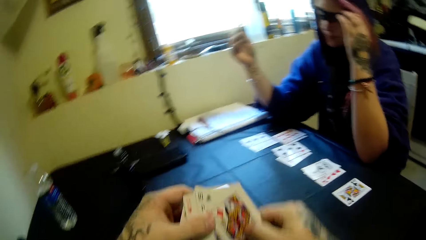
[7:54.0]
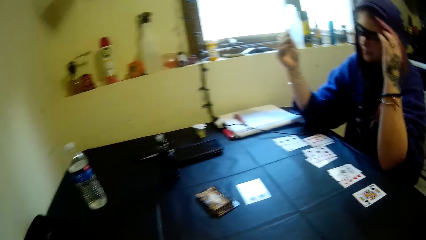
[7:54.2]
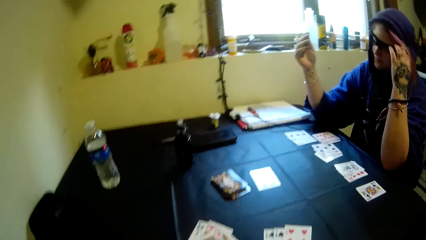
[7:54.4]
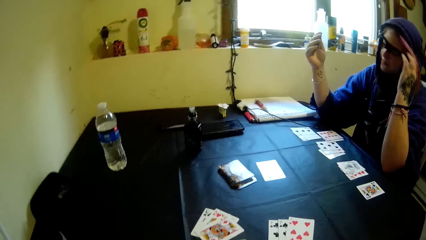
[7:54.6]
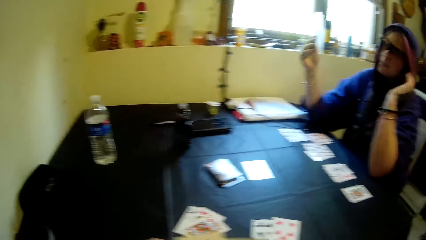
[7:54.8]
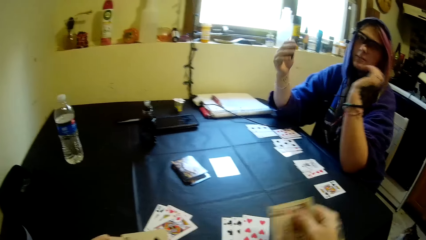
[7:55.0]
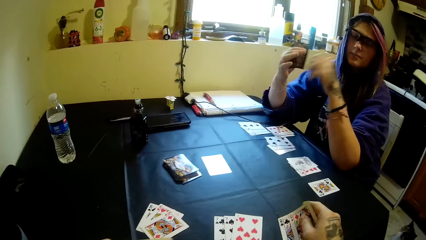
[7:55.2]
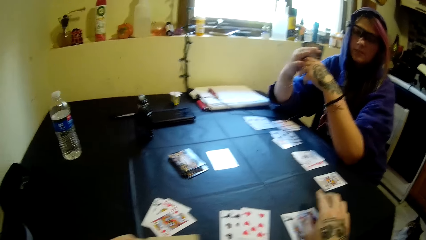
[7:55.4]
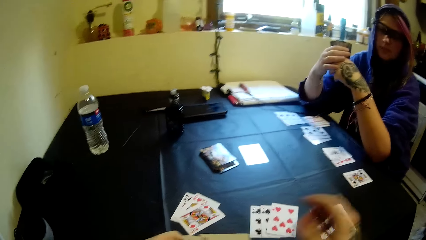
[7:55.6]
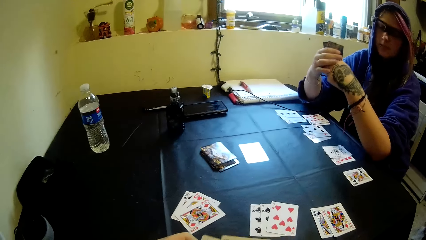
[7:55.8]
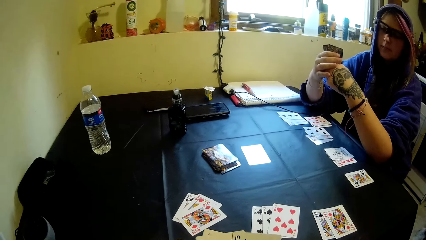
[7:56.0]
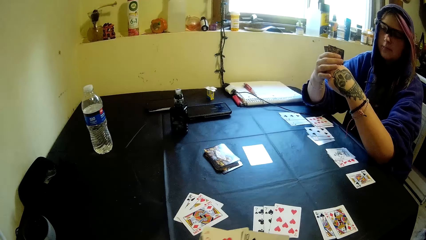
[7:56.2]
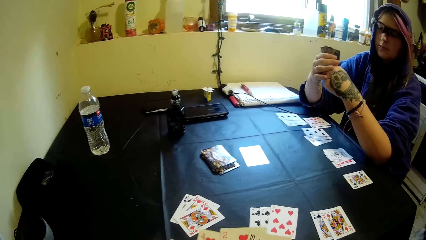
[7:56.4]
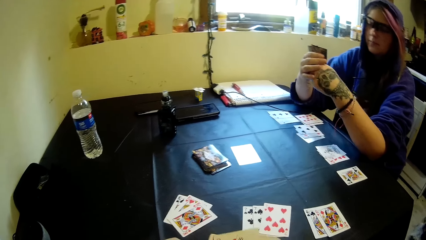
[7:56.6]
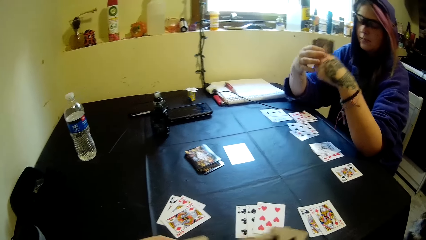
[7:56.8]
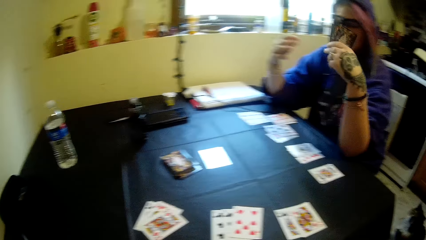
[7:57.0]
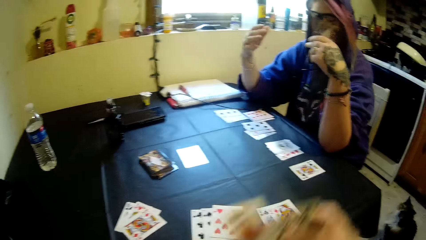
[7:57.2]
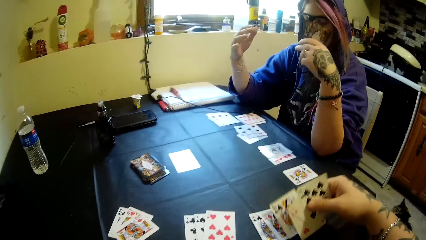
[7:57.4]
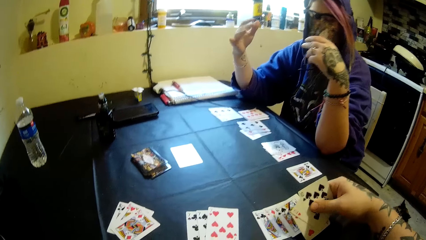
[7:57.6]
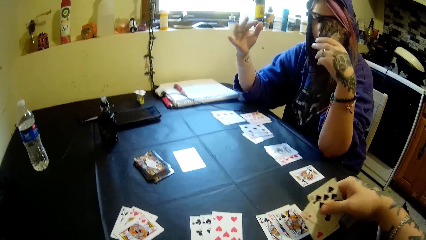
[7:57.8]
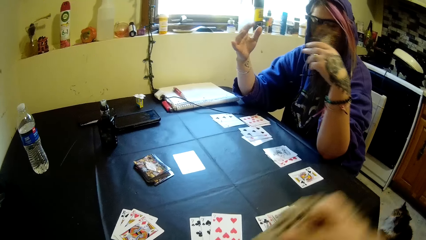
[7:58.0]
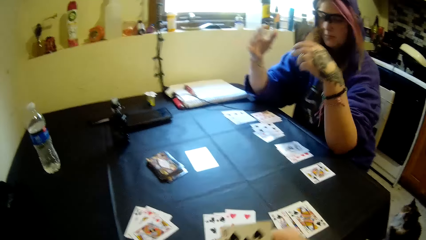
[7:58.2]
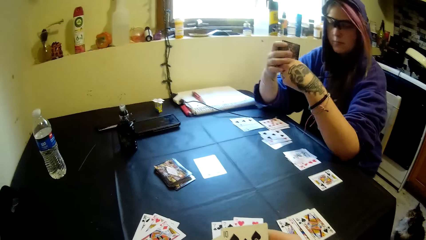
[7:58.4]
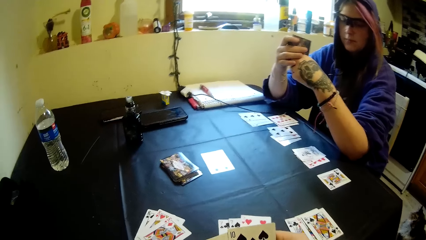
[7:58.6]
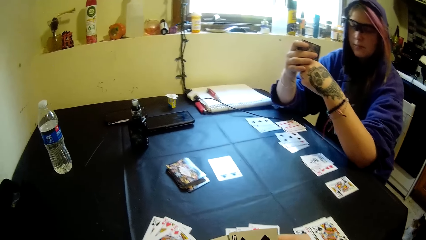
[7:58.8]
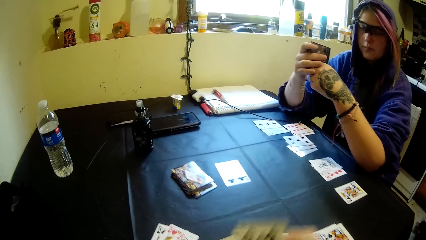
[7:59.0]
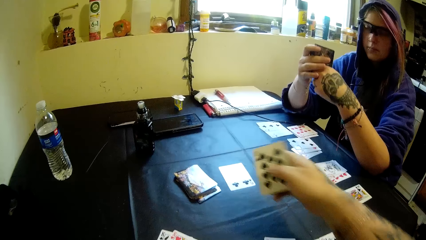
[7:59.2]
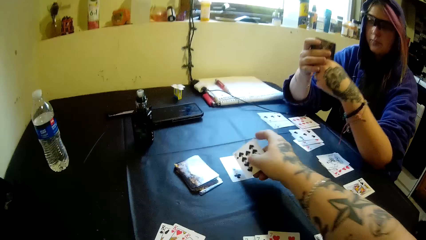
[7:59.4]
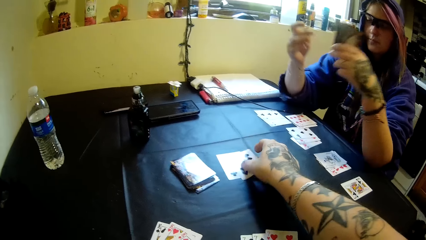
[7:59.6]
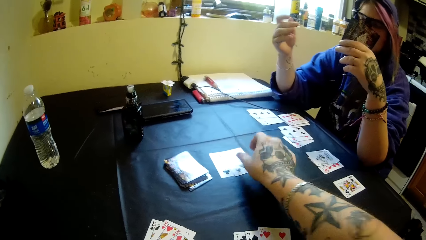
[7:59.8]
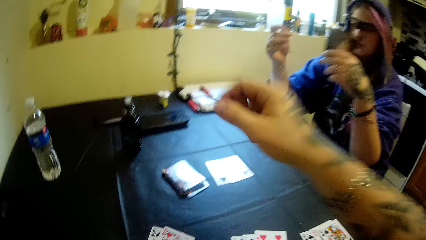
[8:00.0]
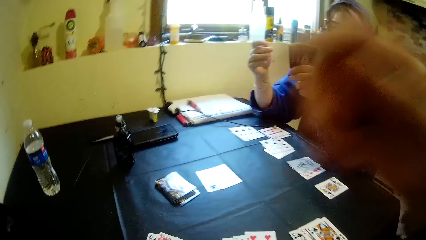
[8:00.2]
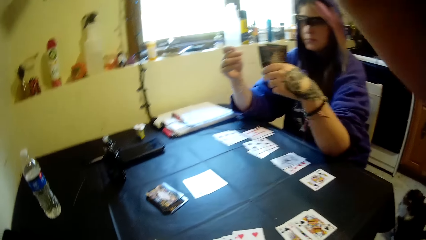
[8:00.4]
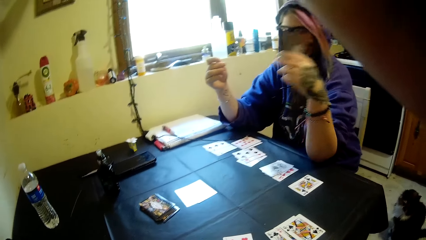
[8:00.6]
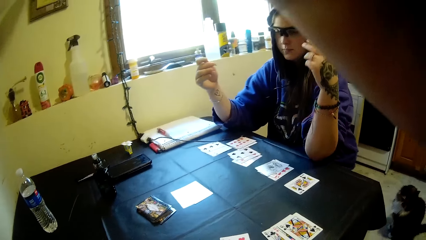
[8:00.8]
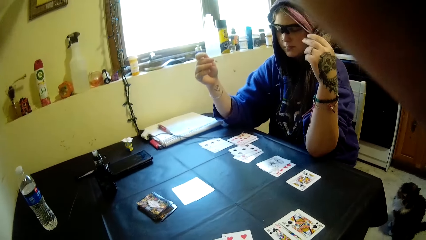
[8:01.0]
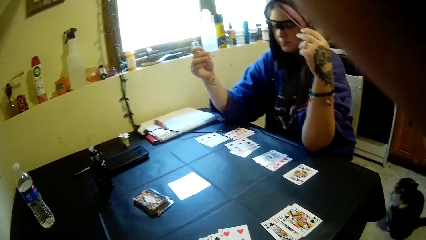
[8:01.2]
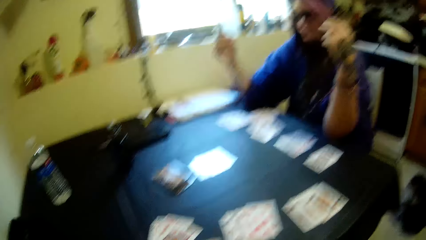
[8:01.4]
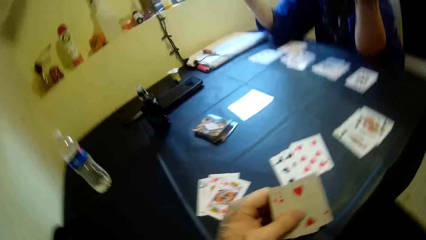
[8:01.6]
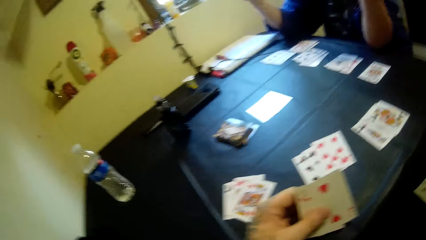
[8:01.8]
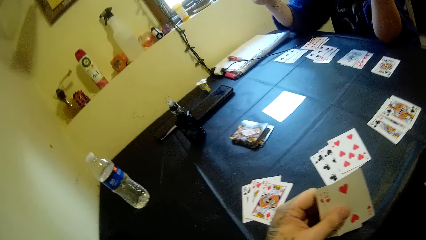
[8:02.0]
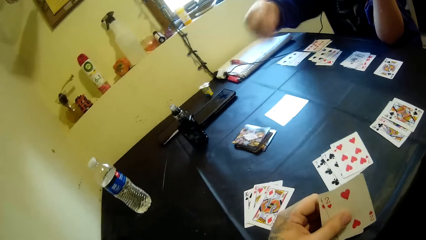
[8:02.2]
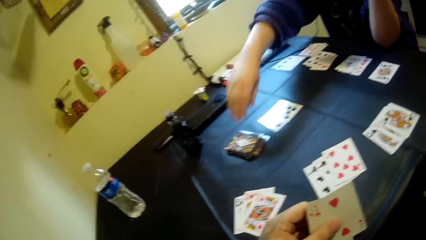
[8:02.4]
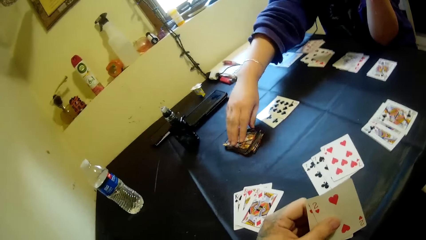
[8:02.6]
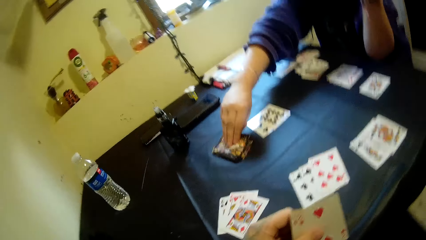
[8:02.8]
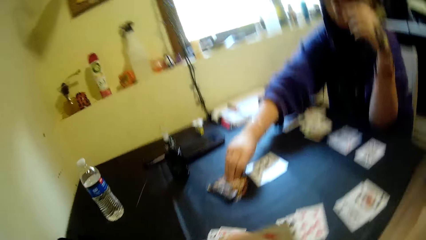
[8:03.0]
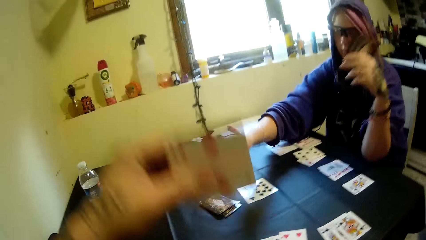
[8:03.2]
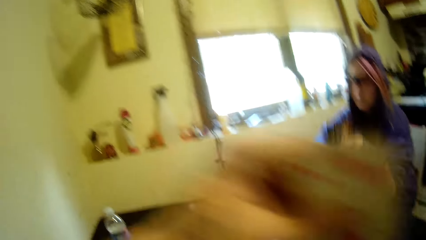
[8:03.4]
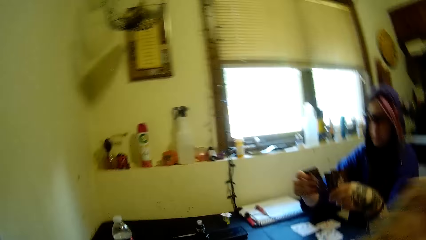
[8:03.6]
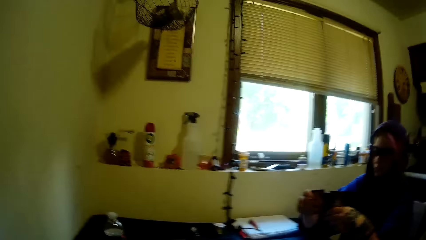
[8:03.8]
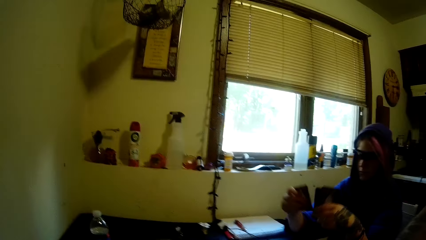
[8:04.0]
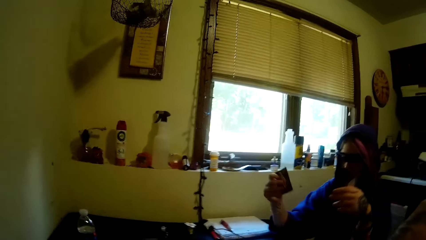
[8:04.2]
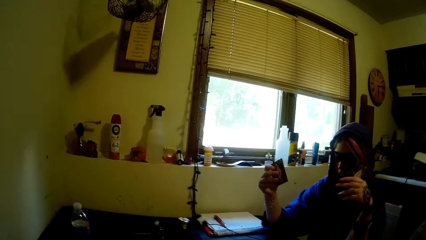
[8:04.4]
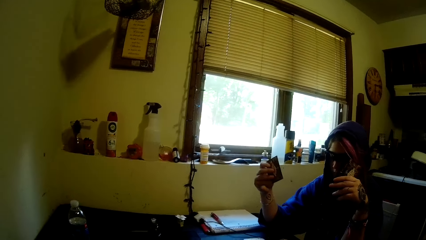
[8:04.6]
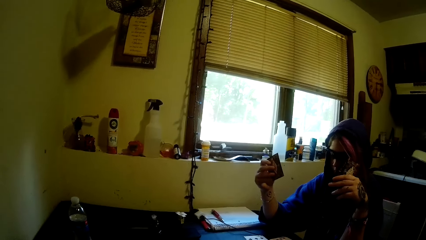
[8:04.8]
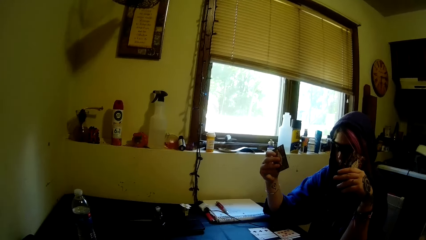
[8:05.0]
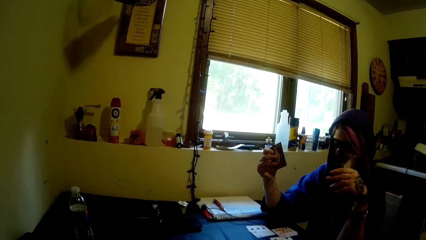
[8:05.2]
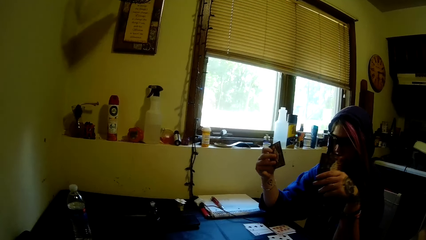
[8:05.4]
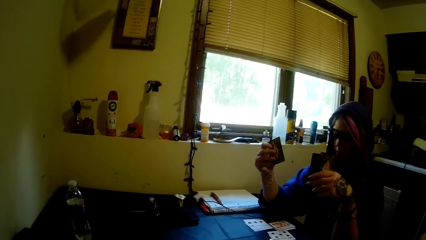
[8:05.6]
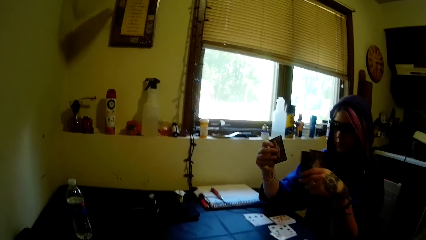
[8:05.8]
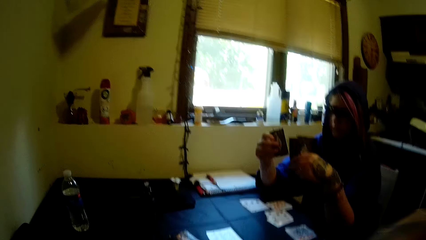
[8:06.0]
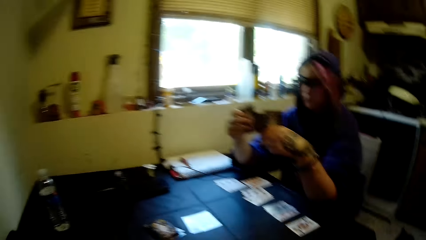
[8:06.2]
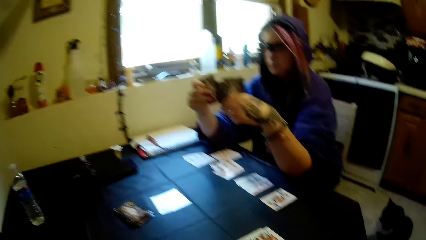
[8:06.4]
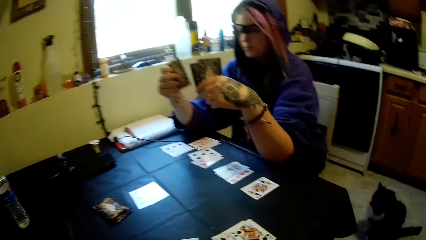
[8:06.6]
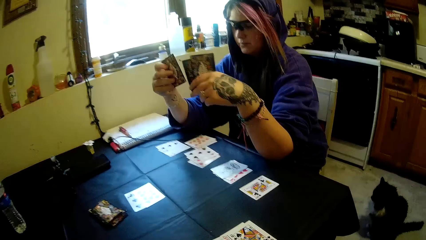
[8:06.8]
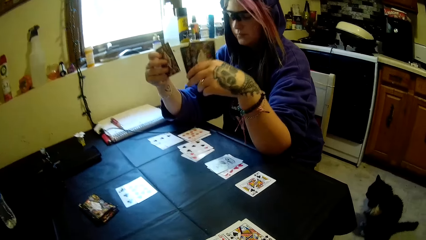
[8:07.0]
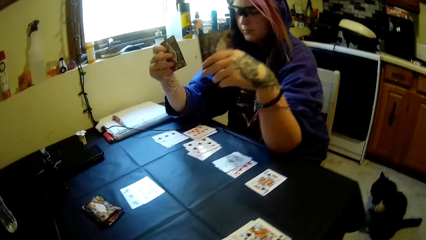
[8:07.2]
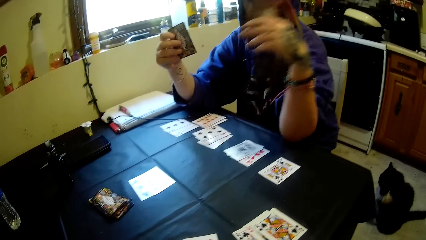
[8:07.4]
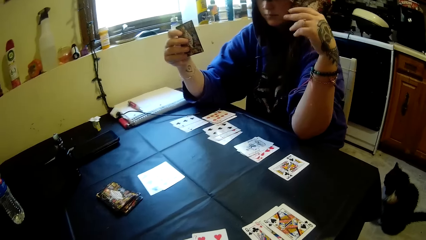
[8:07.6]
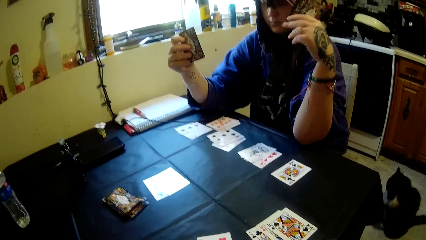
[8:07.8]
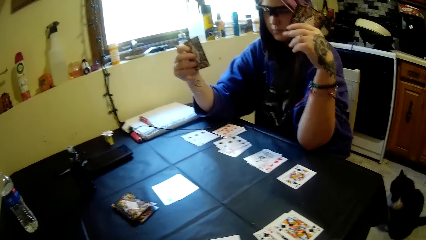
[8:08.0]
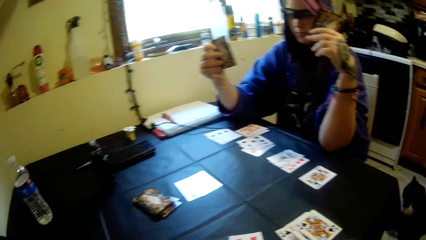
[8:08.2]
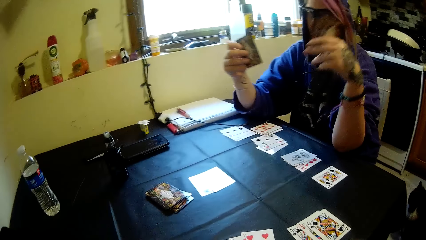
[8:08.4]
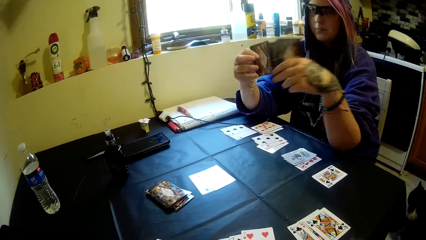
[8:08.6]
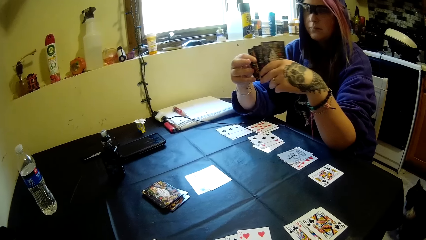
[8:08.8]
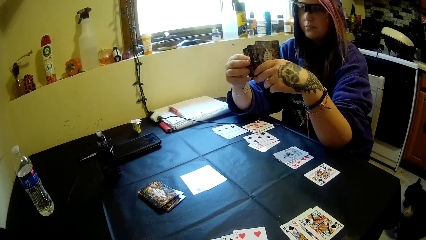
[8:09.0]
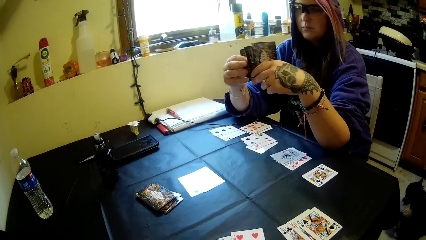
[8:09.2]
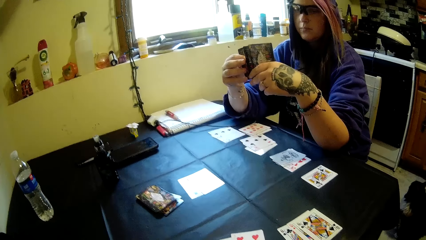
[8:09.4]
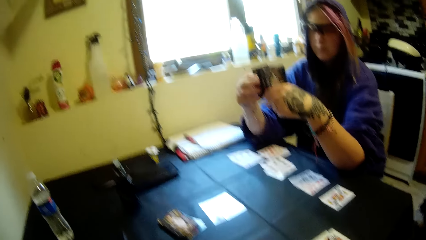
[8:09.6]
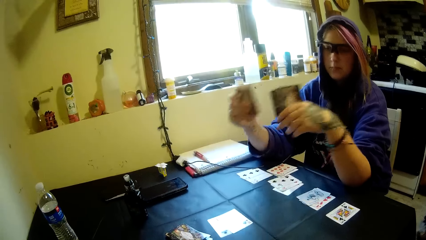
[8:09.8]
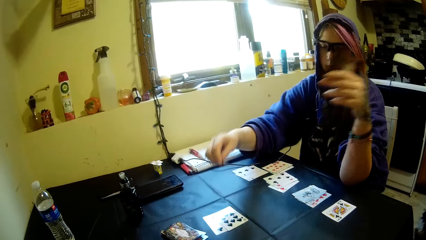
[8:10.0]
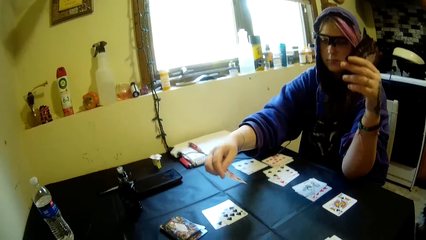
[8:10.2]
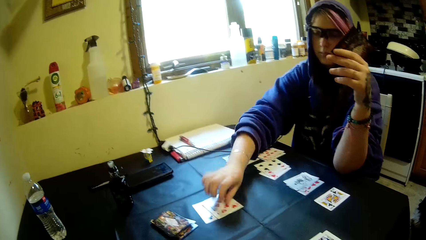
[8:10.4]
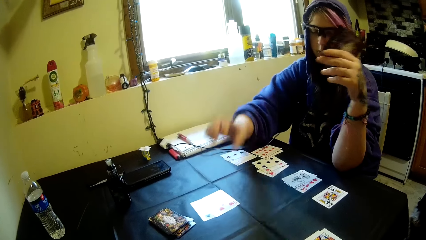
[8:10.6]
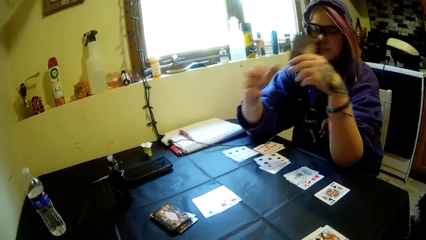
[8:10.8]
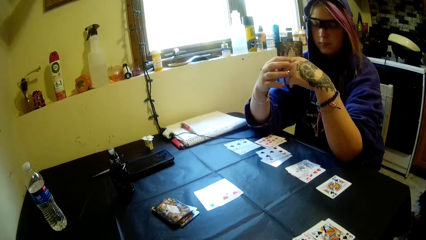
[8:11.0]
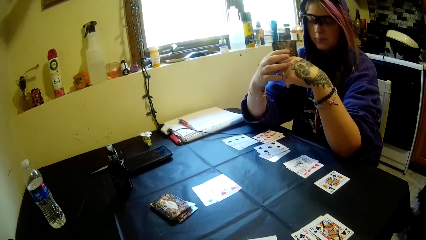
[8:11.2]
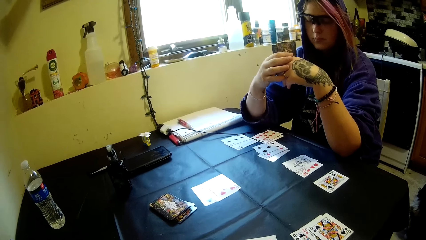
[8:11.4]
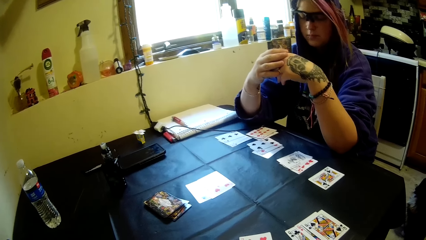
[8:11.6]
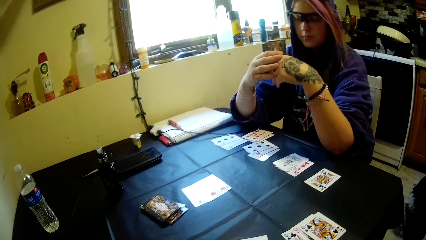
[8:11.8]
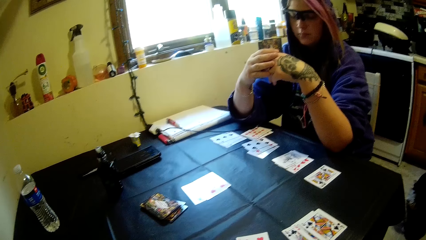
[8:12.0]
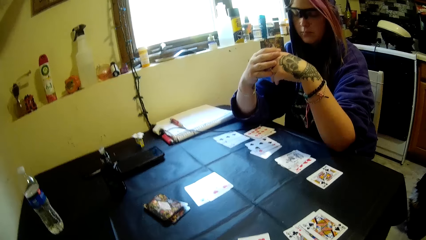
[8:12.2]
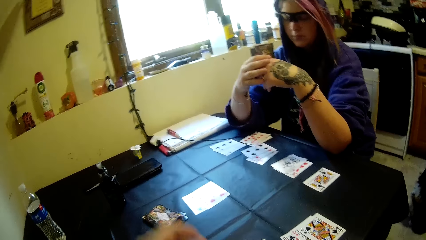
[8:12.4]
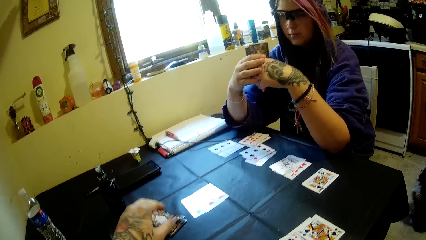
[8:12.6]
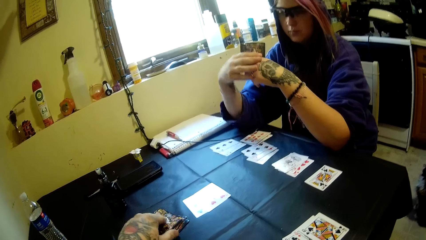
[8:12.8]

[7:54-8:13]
The camera wearer drops some cards on the table. They hold the cards. They drop another card on the other cards on the table. A woman picks a card from the table, holds the cards, and drops a card on the table. The woman plays the game of cards.
